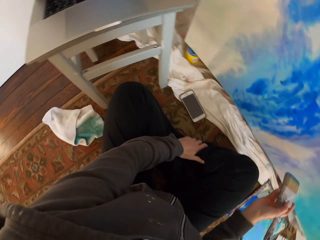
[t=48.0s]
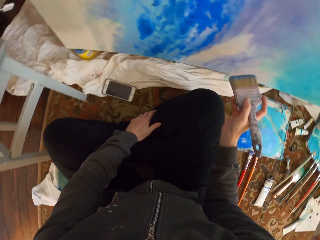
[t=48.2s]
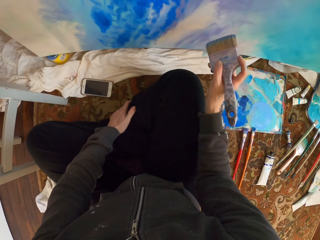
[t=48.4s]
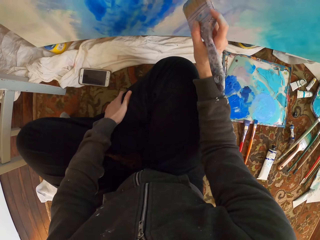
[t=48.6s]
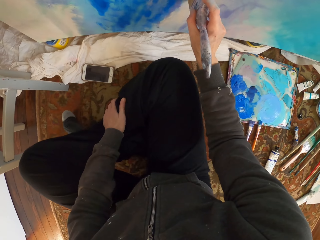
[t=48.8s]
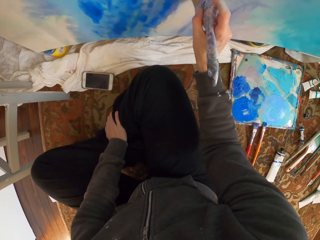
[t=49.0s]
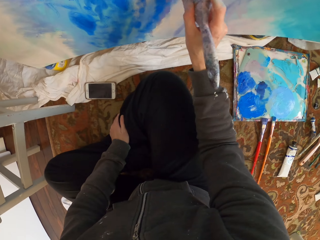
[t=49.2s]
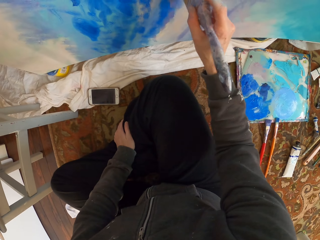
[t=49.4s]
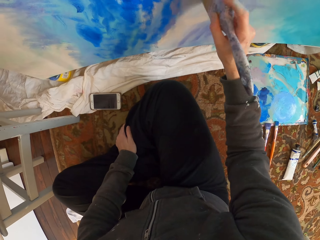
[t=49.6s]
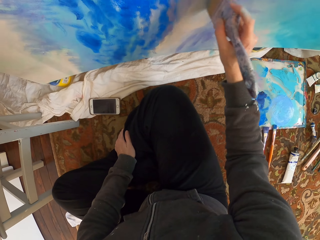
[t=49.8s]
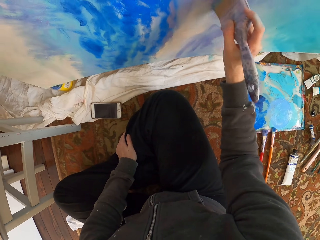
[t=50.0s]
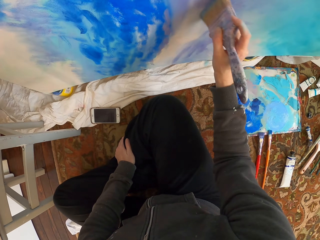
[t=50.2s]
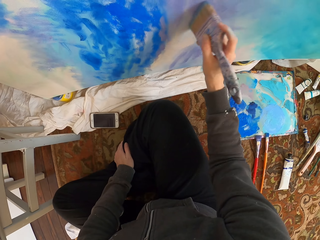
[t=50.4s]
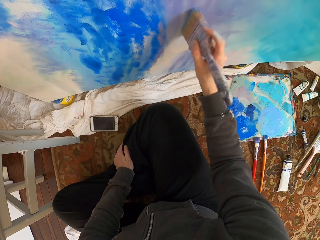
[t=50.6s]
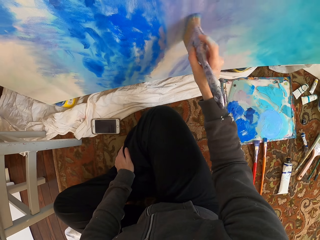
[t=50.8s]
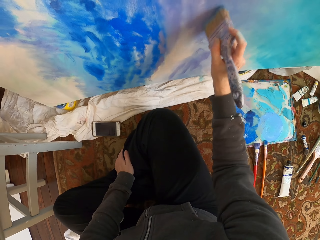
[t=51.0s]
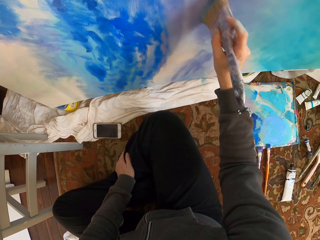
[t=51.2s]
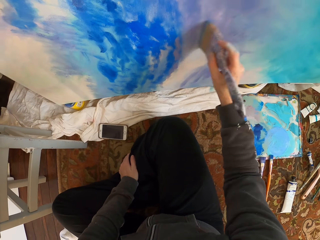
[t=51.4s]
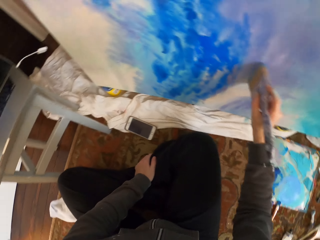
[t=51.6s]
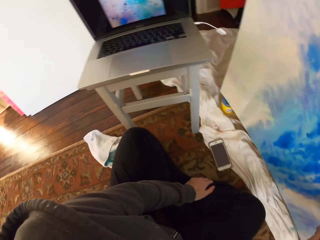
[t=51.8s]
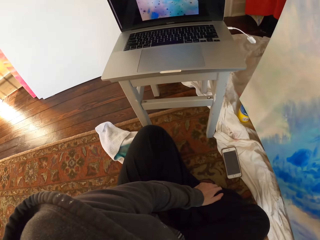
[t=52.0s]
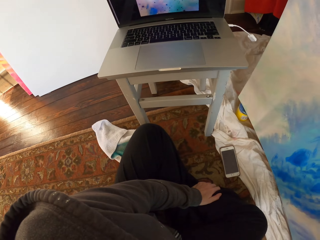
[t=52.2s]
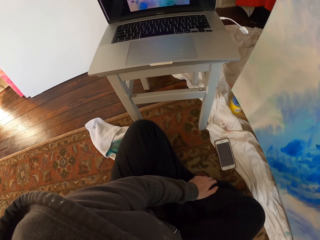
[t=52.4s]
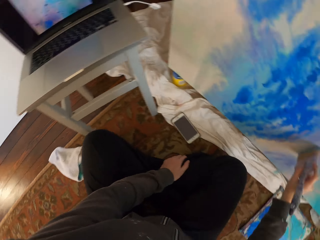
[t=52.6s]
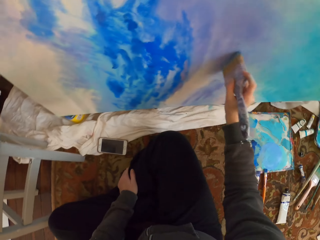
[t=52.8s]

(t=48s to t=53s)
The camera wearer paints. They look at the painting in the laptop.

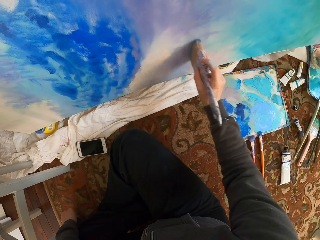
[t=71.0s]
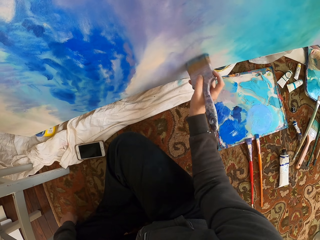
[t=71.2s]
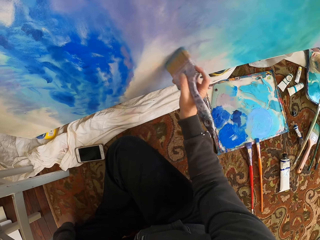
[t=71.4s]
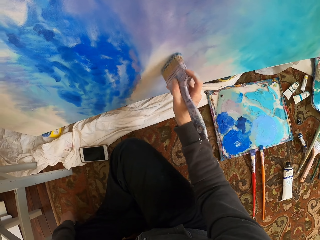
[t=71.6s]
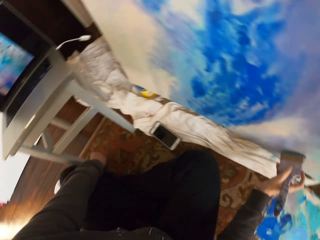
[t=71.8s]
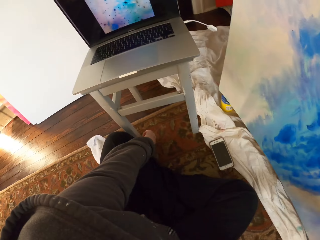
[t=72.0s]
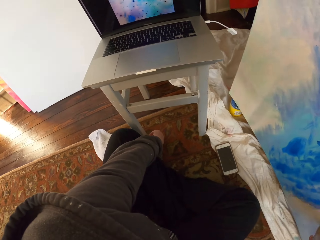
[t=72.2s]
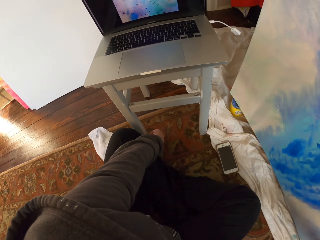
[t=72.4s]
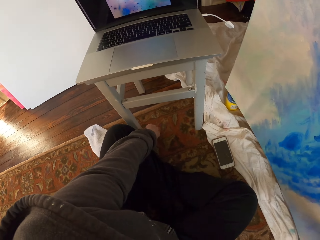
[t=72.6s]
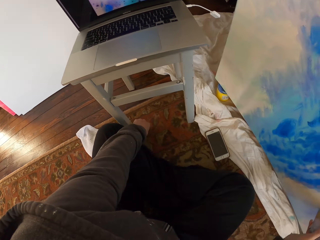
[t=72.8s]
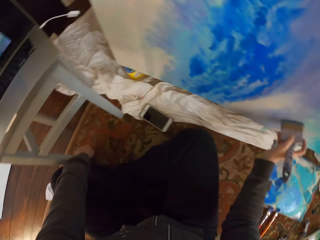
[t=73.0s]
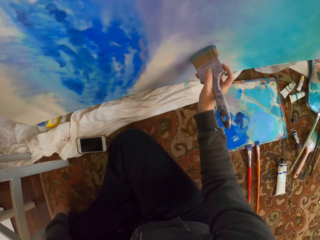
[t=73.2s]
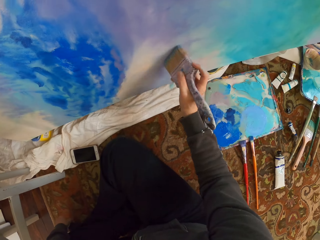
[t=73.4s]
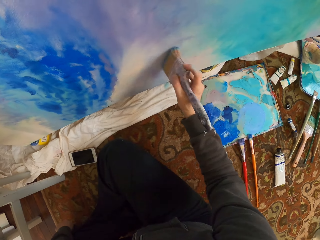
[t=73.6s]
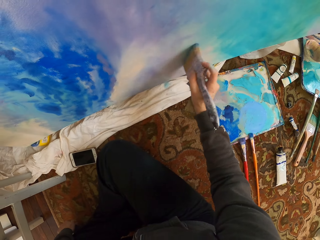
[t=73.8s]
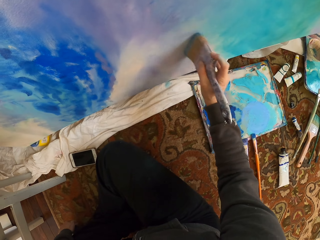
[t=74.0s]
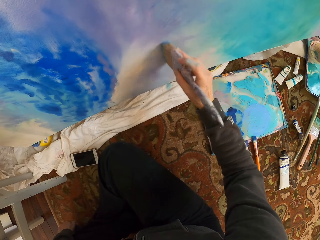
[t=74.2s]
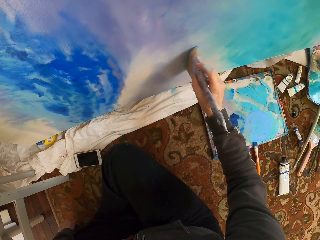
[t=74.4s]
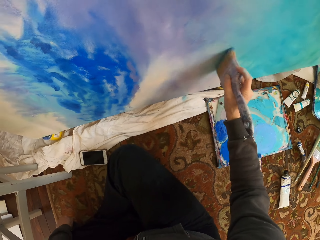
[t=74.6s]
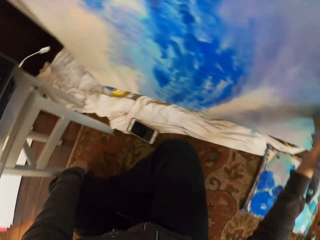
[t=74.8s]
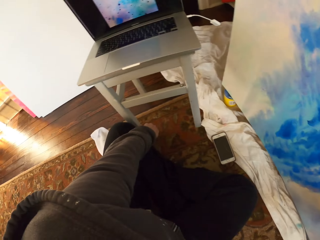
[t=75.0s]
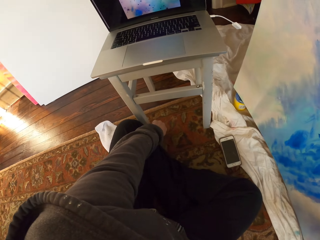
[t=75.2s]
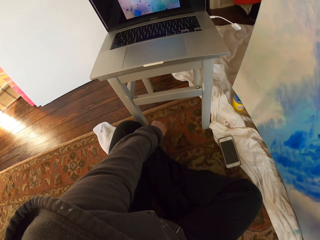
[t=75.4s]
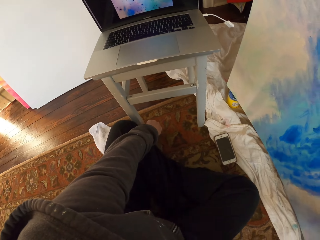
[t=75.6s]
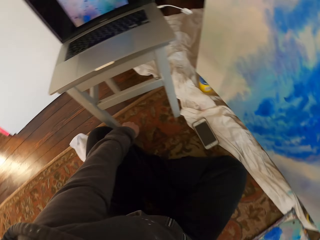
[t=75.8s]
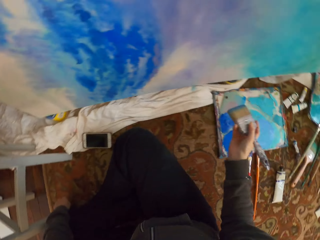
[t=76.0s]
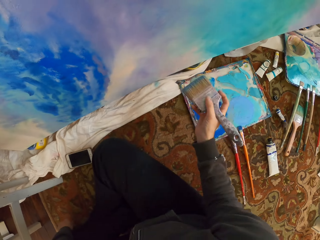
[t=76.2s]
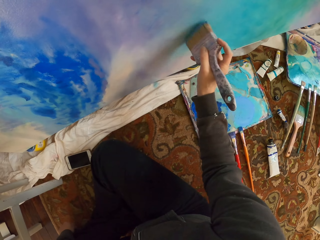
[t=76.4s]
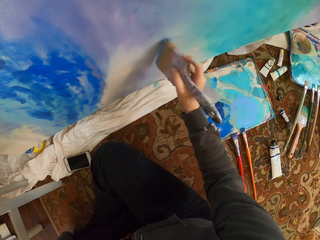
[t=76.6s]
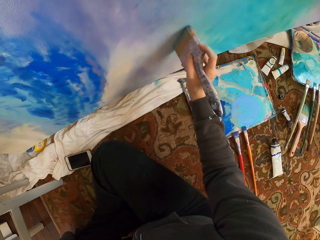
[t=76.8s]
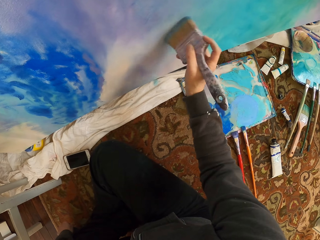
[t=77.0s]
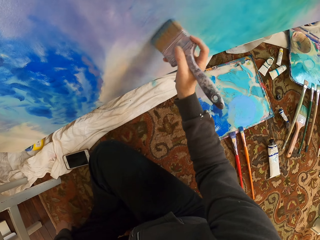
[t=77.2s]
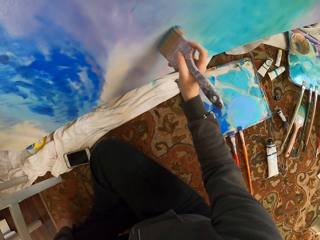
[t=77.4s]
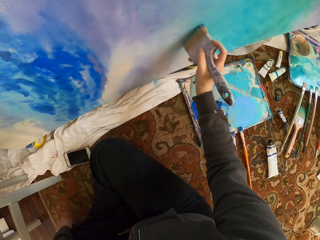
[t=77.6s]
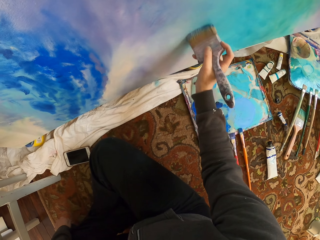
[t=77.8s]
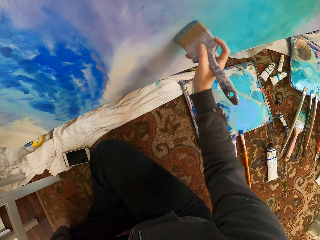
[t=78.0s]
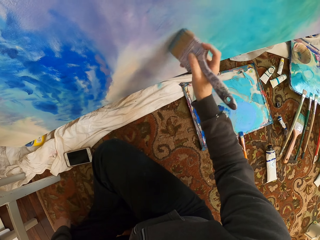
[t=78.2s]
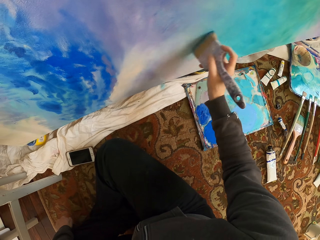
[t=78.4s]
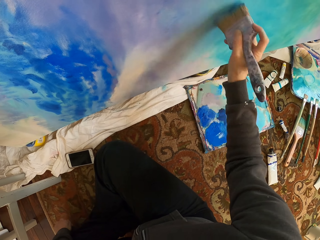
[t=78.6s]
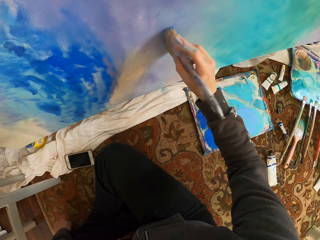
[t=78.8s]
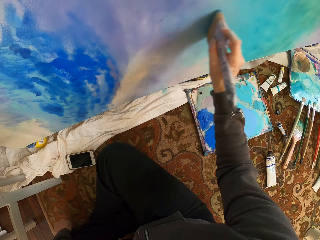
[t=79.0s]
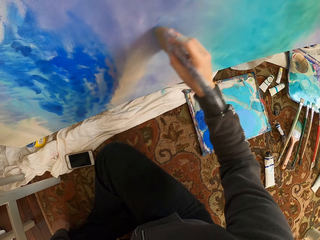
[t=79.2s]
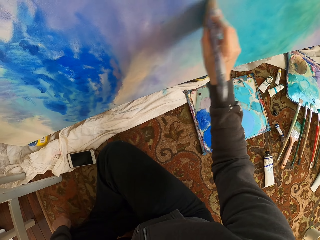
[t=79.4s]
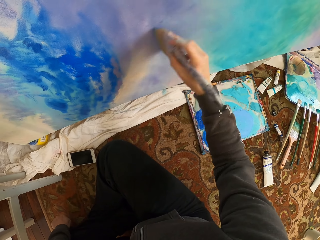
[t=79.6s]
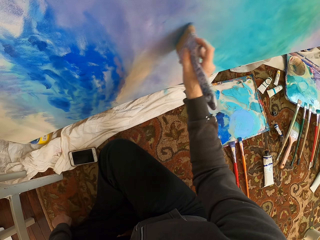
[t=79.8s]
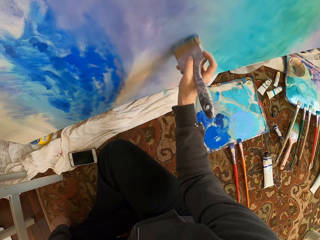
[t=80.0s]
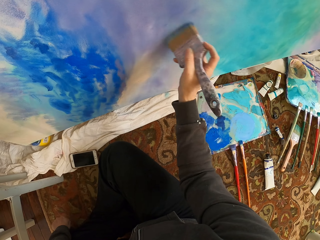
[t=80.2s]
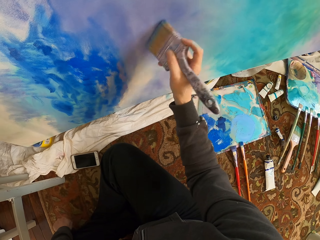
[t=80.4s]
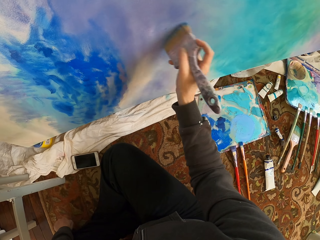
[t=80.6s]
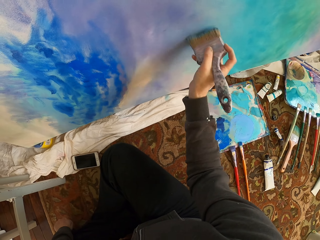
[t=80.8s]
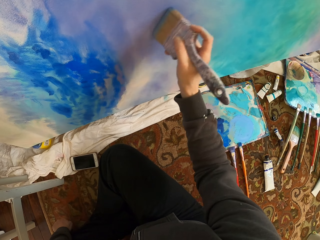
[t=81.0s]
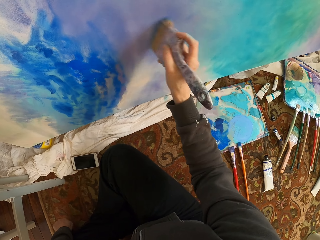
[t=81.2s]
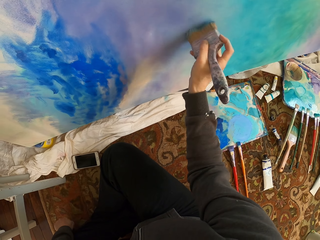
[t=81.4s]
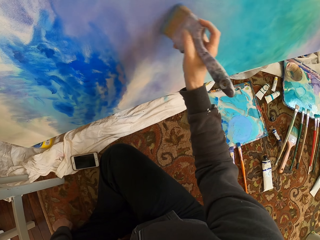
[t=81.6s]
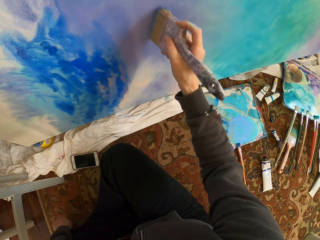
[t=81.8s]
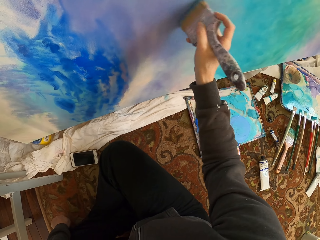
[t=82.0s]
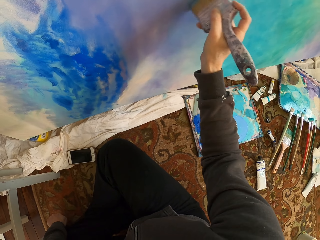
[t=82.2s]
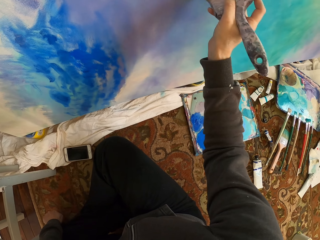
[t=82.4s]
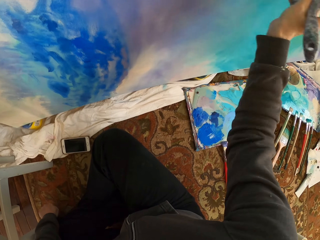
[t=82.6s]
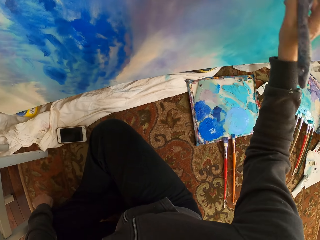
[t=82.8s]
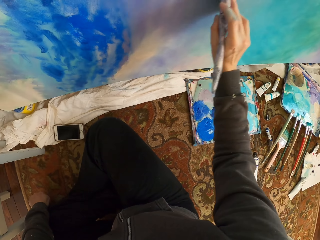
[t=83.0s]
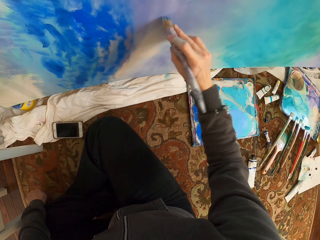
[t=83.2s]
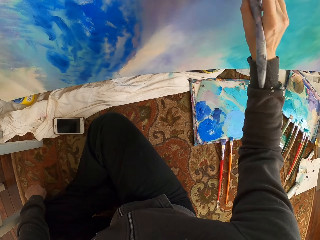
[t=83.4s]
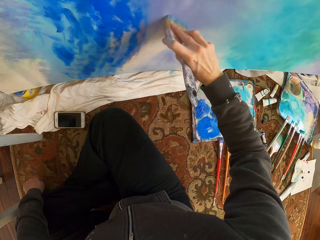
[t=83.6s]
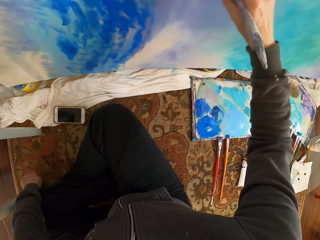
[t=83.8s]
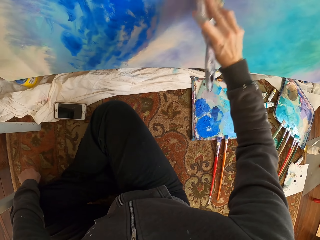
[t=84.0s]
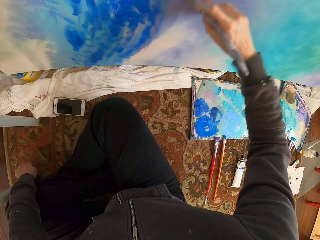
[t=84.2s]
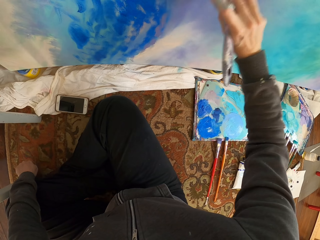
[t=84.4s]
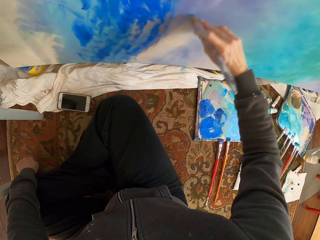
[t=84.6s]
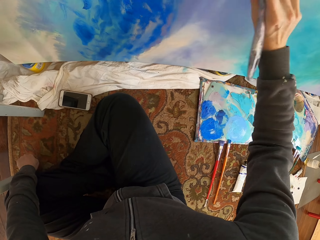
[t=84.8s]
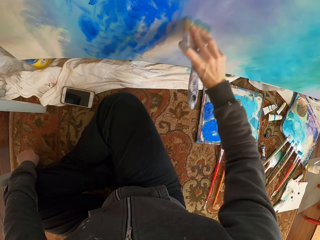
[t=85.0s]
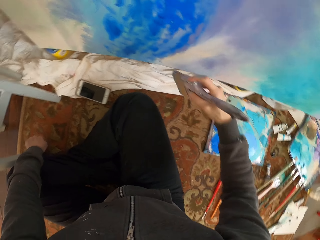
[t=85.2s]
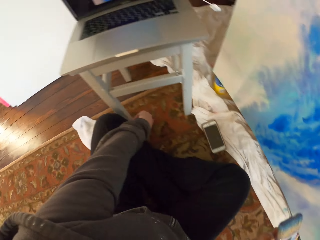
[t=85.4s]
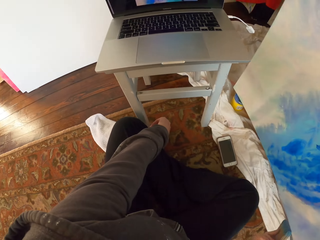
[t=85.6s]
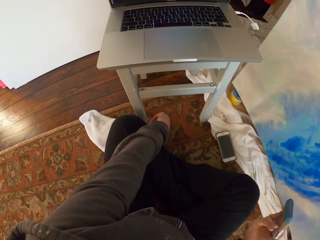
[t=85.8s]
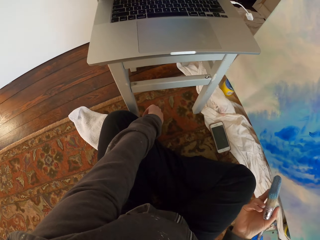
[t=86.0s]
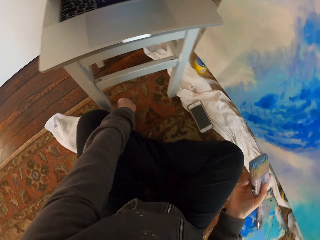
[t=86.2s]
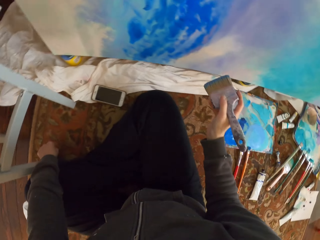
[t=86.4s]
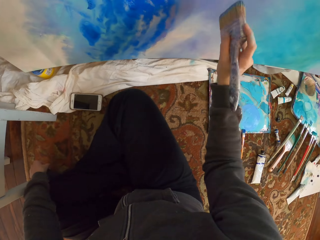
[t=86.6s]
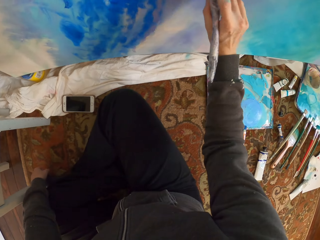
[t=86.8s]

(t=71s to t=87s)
The camera wearer looks at the painting in the laptop. They paint. They look at the painting in the laptop. They paint. They look at the painting in the laptop.
